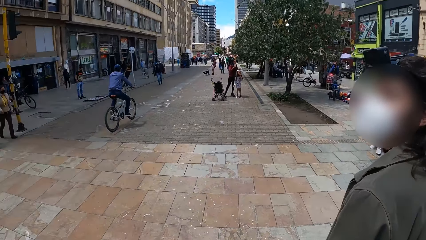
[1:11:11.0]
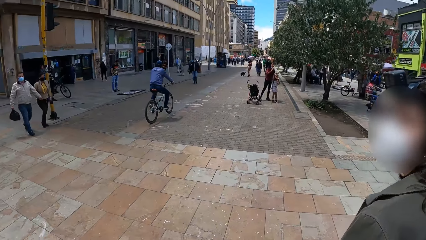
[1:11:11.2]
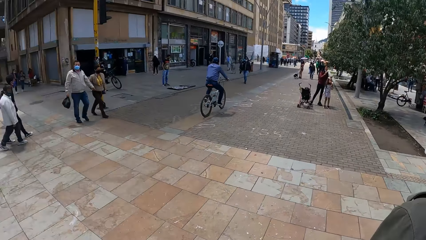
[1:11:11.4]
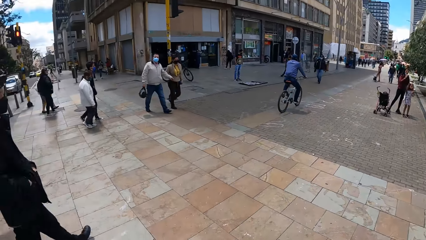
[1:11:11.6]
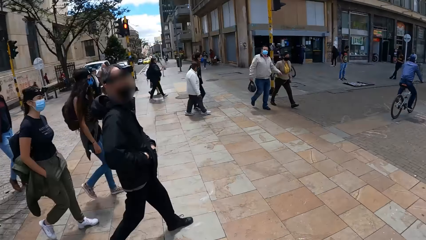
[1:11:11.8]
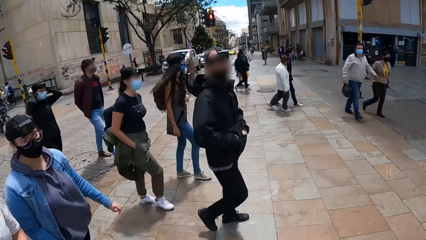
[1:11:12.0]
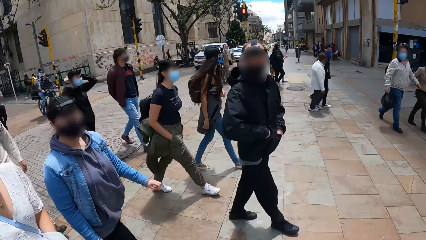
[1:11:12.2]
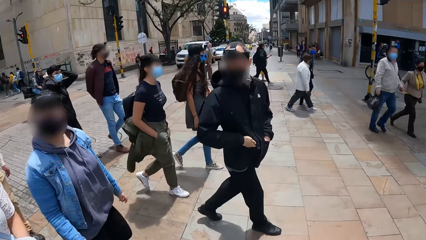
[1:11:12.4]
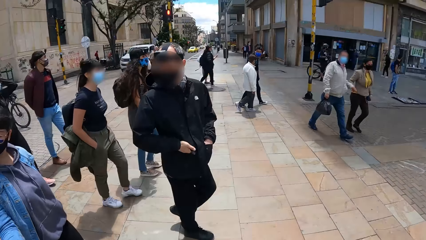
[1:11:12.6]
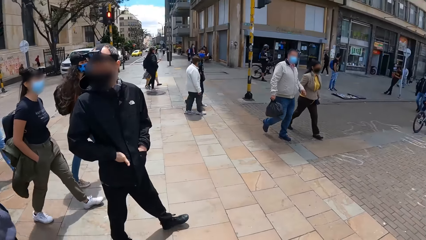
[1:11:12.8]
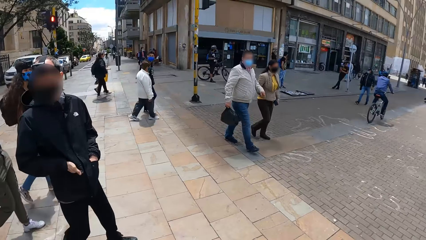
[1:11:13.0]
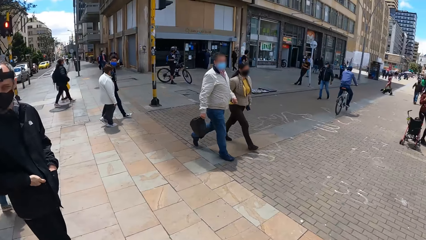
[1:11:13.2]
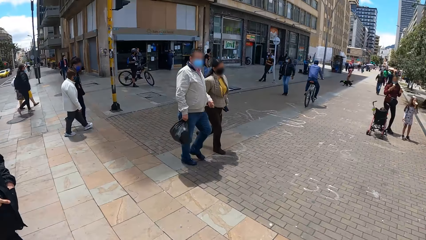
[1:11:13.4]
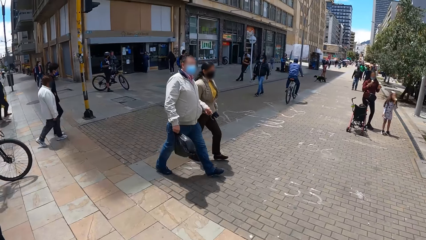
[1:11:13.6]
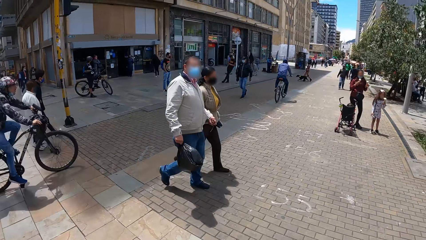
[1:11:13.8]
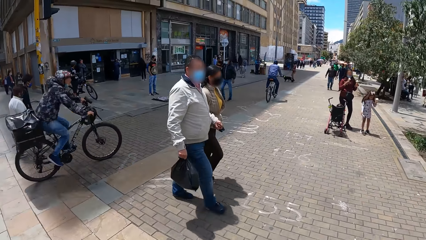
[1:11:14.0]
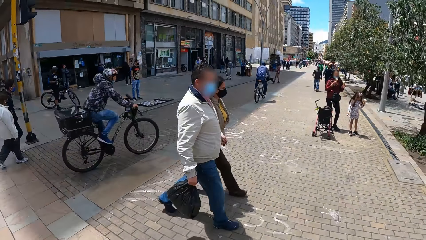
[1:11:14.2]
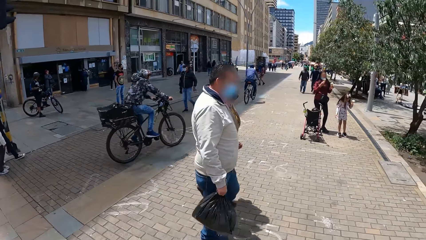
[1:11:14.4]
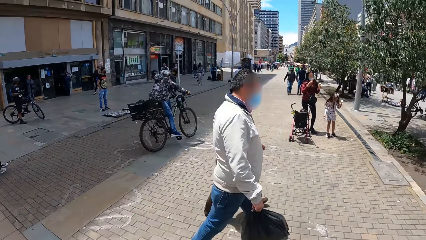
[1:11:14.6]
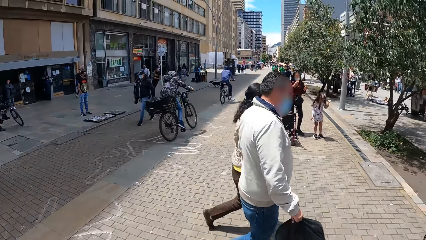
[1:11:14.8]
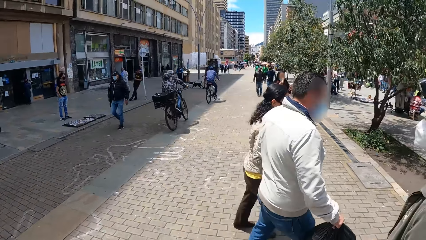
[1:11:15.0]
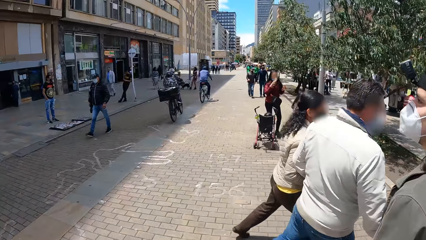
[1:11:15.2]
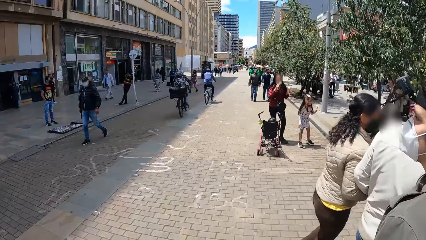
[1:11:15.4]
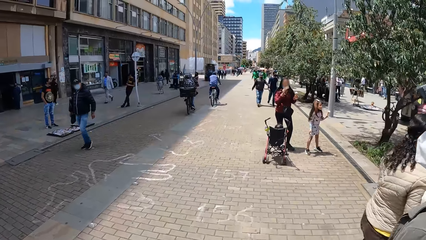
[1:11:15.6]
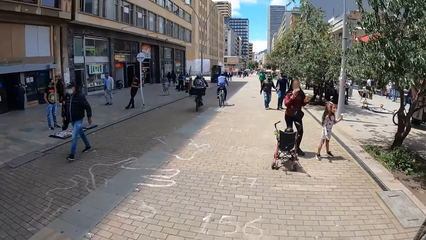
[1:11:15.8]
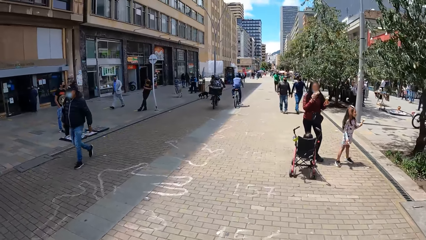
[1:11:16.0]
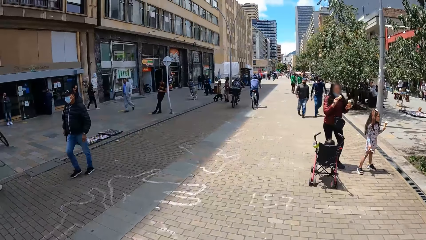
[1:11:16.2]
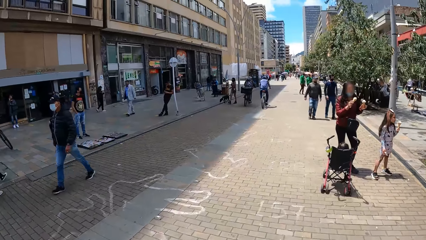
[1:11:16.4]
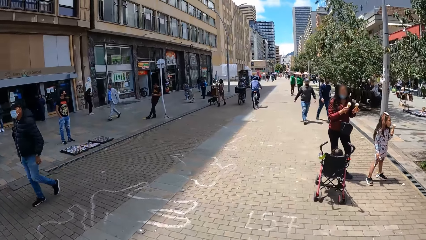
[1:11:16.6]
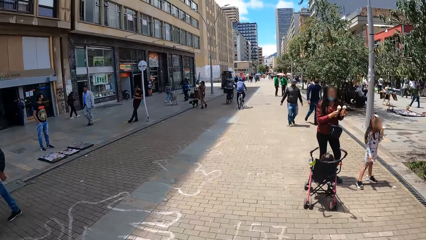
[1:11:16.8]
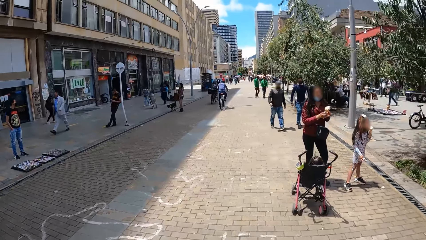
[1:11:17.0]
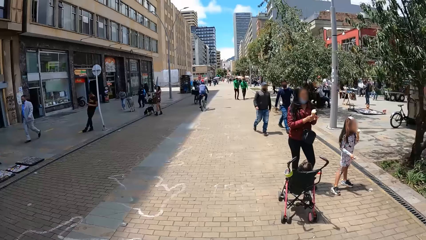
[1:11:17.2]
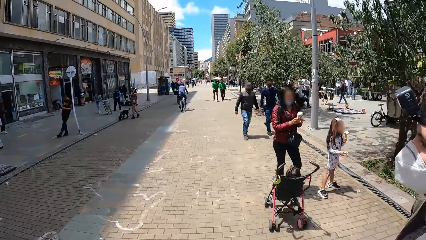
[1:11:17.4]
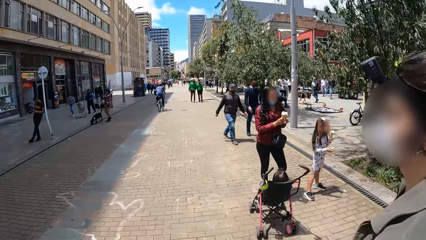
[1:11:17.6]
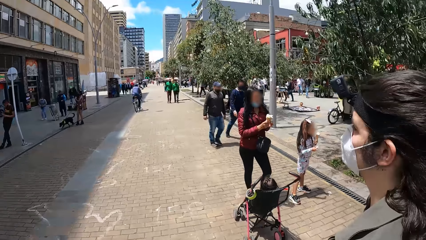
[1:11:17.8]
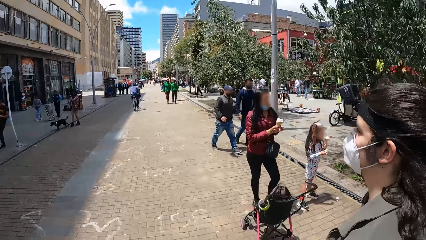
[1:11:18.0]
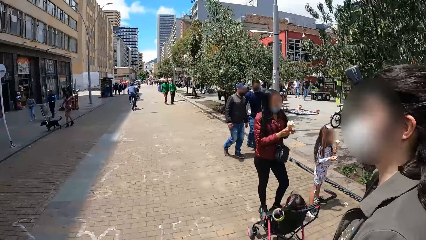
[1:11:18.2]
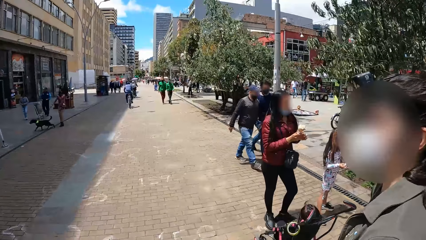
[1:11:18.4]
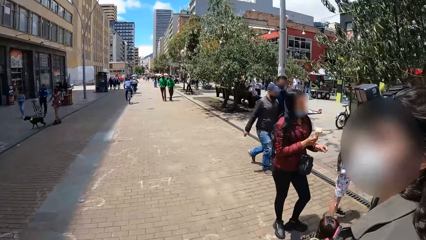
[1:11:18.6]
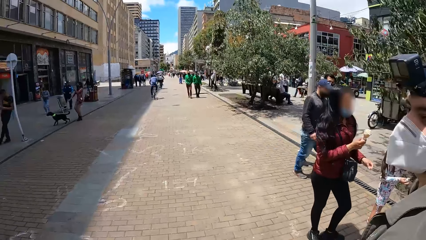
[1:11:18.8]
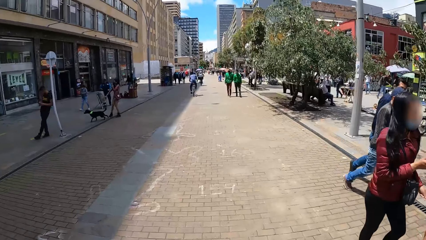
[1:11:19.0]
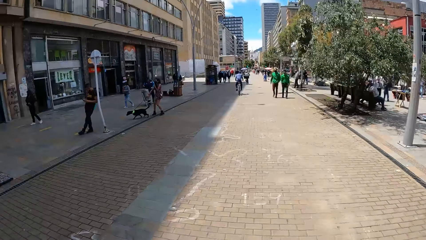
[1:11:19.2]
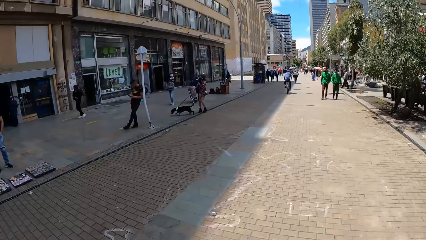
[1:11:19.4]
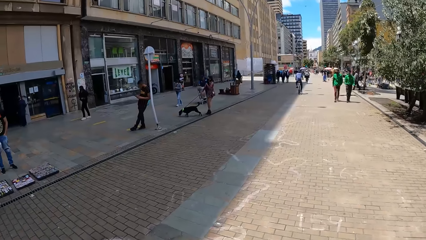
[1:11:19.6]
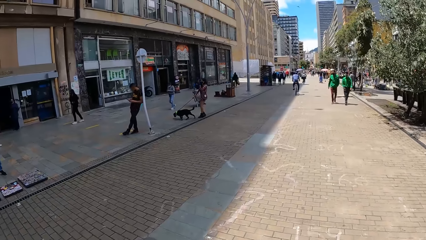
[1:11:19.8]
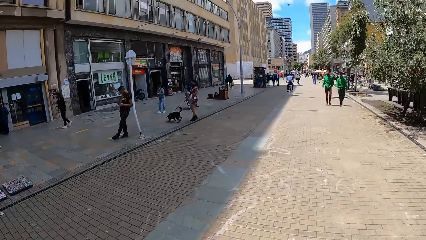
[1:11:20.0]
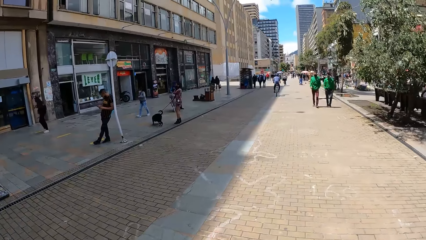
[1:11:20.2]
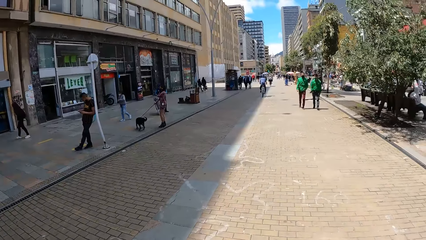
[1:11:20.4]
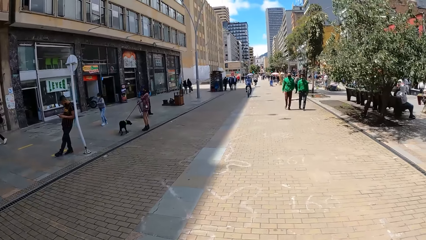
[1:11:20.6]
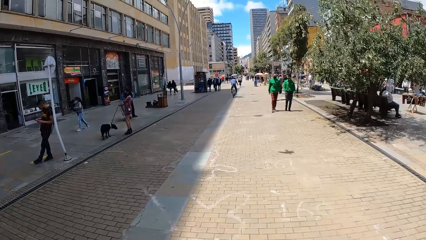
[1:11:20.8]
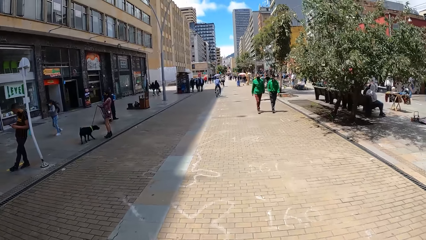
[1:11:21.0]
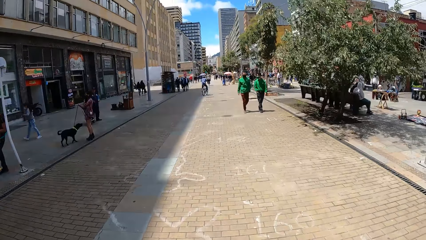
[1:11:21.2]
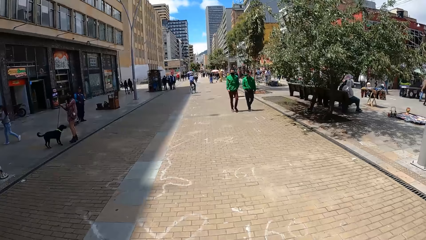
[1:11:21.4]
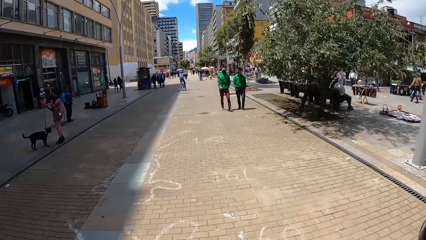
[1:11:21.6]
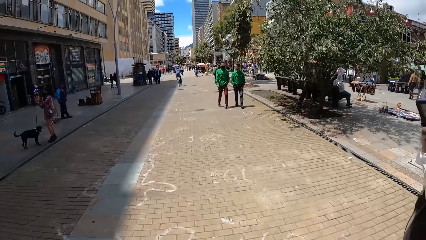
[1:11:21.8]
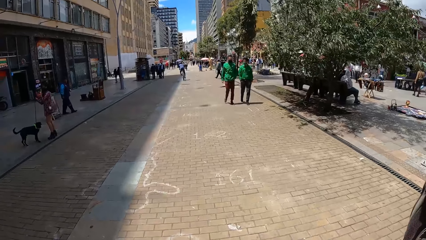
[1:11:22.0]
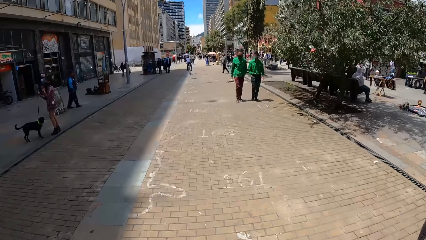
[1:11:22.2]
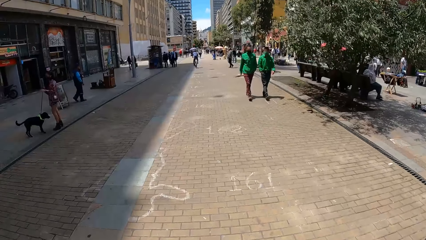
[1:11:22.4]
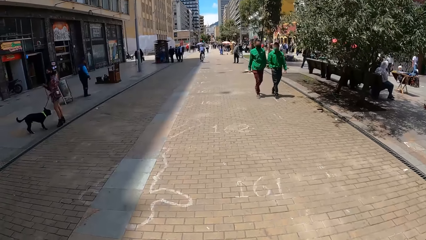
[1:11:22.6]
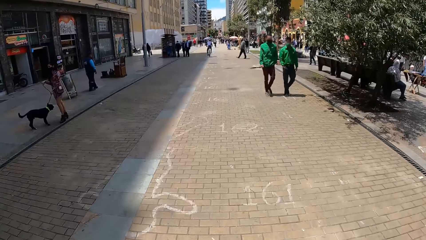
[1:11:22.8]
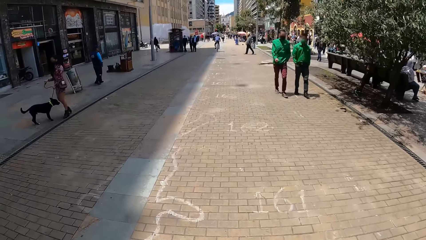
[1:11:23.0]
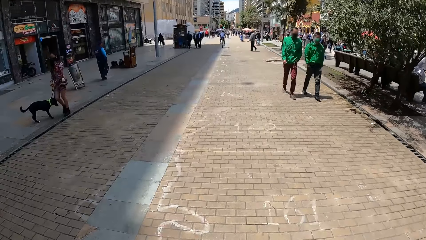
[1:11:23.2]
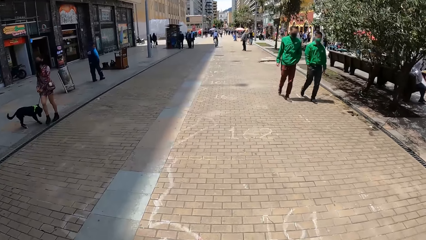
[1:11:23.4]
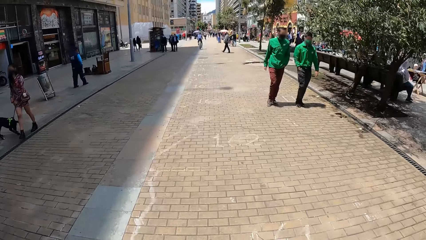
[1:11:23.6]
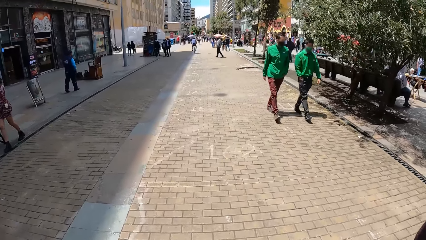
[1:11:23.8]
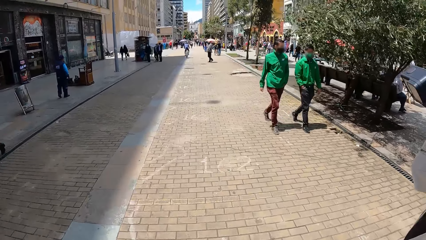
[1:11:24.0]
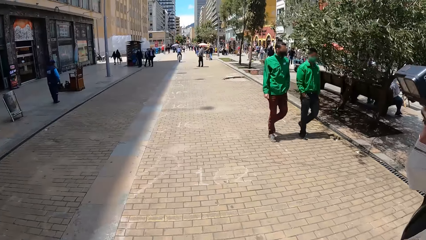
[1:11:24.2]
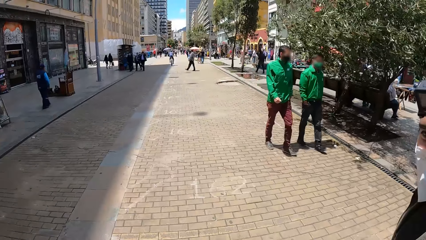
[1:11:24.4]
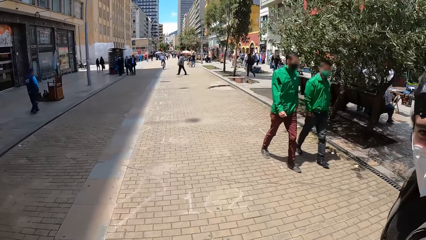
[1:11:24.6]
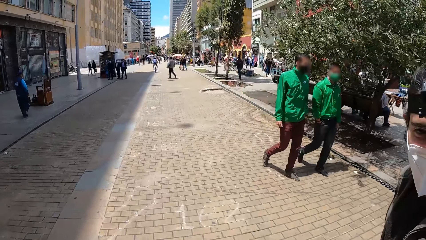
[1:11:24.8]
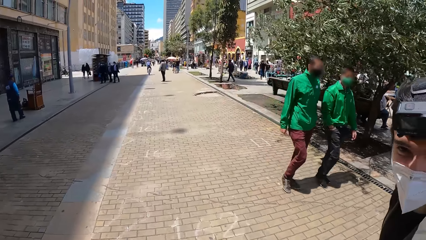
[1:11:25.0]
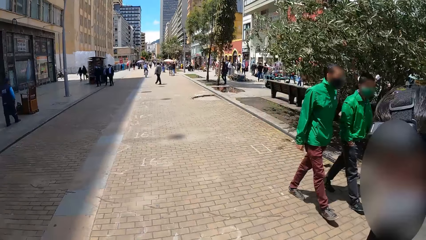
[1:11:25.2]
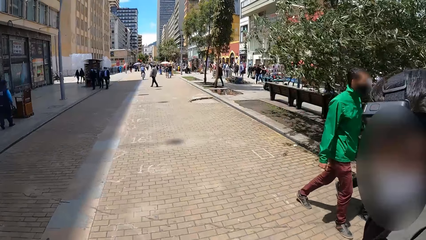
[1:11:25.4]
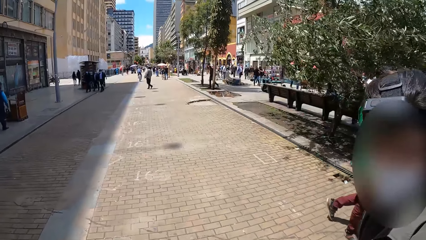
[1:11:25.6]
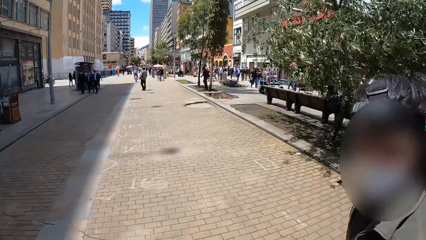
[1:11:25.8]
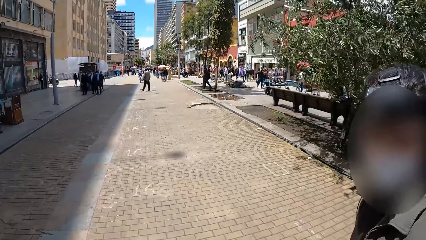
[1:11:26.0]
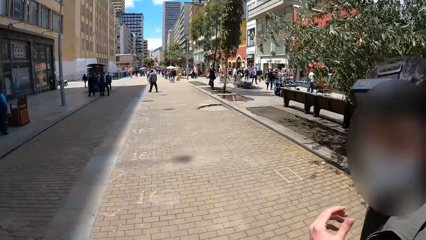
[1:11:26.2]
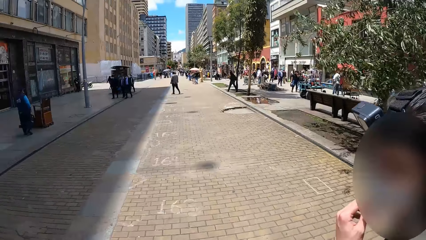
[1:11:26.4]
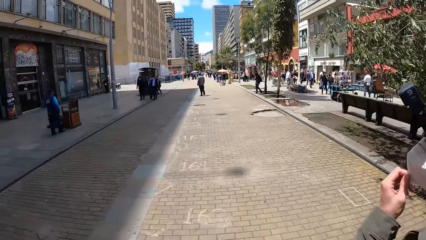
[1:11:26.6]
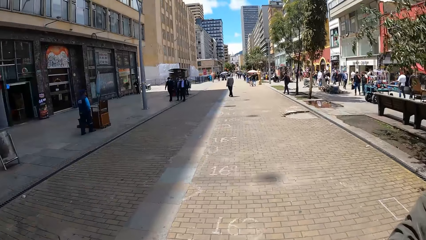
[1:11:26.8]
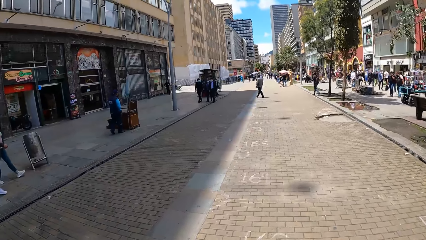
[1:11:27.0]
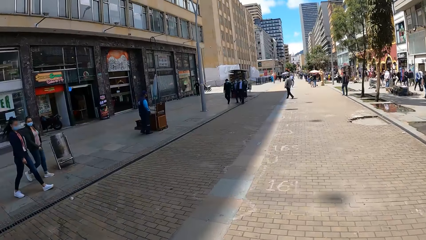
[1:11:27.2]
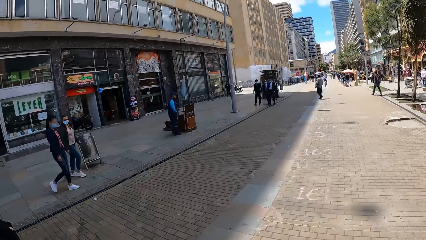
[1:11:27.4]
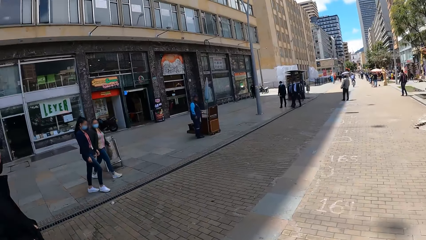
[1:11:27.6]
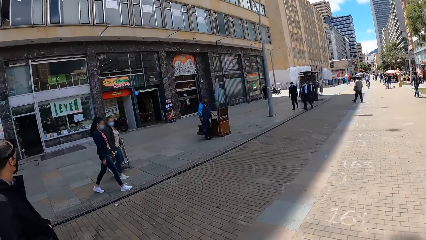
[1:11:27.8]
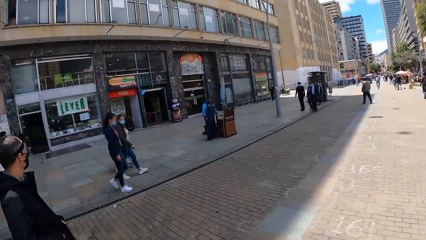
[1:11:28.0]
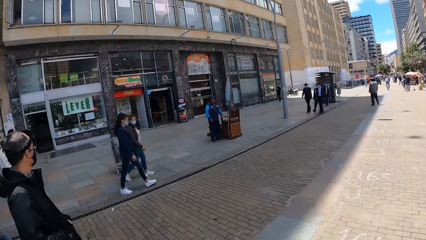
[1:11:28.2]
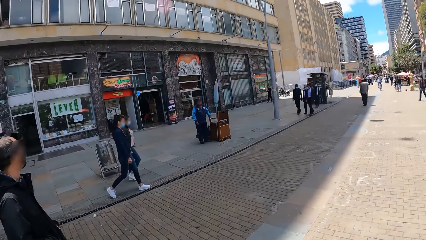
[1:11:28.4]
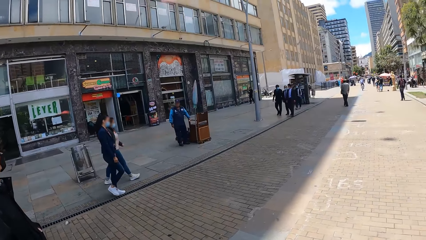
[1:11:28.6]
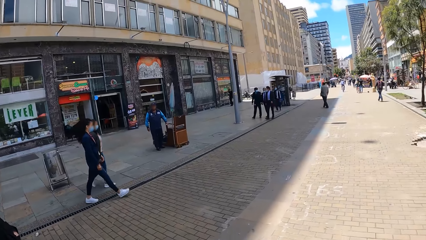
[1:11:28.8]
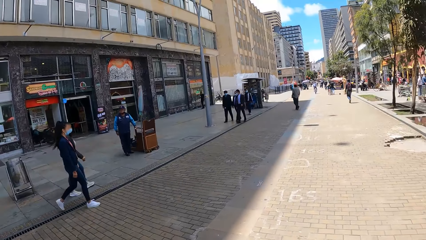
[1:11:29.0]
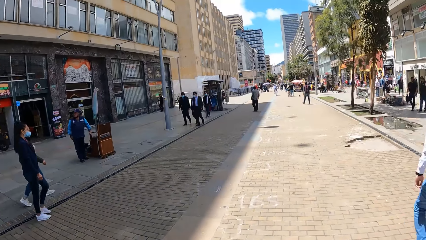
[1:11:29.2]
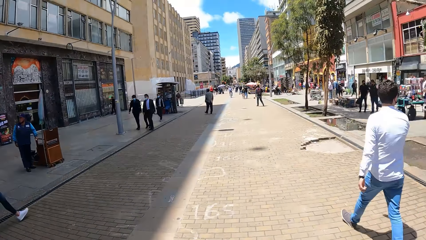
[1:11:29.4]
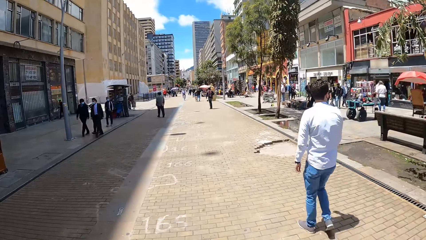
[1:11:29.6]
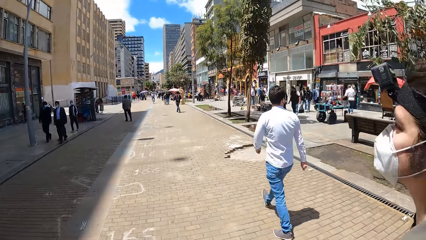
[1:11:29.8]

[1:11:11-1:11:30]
A cyclist rides past the camera wearer. A woman walks on a pavement. The camera wearer walks on the pavement. The woman adjusts the mask on her face with her left hand. The man walks on the pavement.
